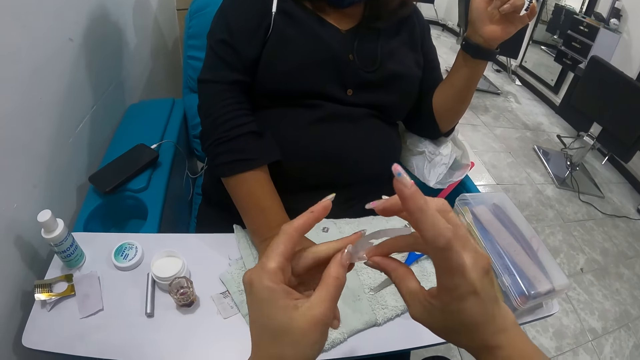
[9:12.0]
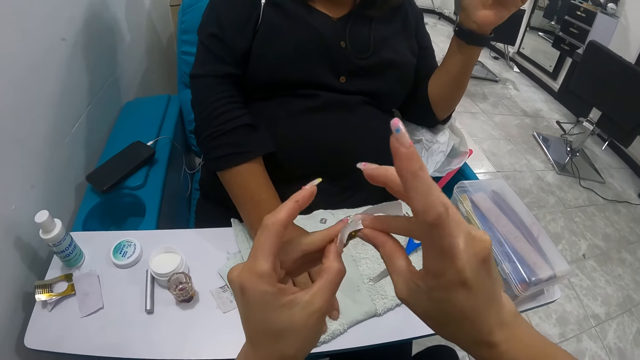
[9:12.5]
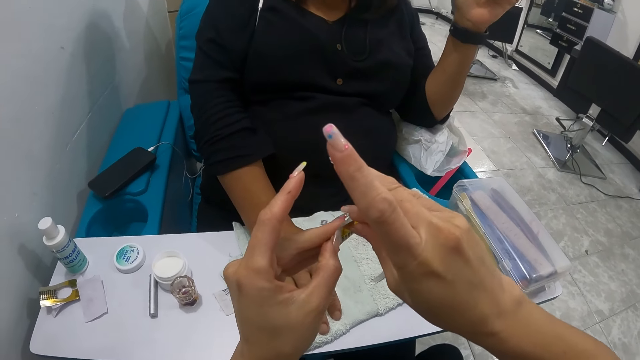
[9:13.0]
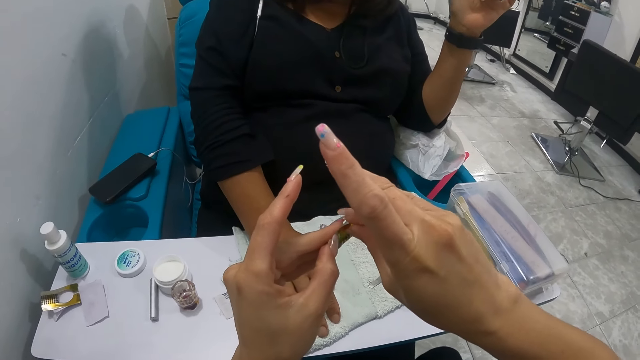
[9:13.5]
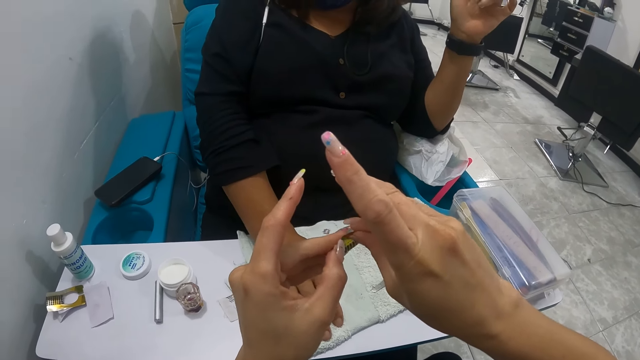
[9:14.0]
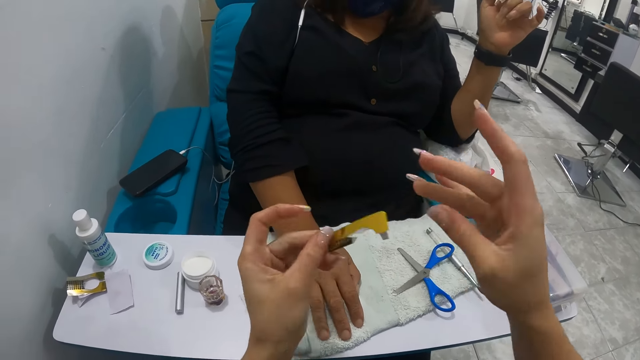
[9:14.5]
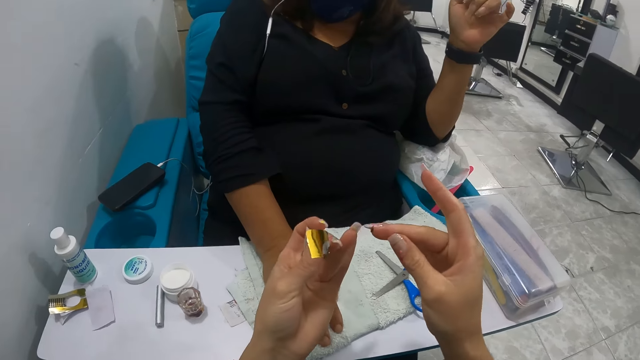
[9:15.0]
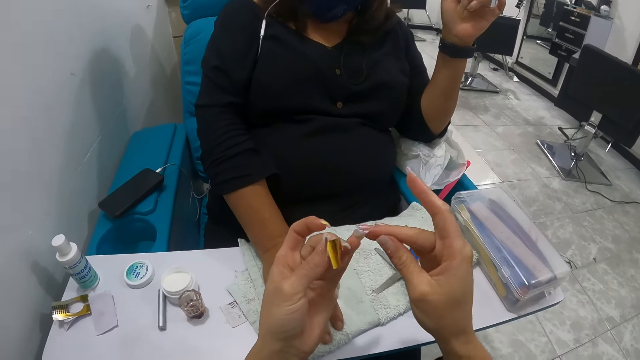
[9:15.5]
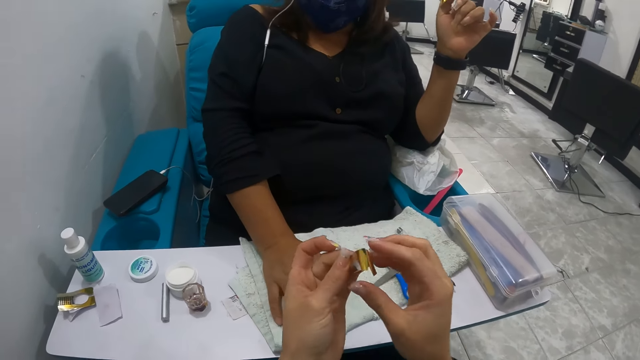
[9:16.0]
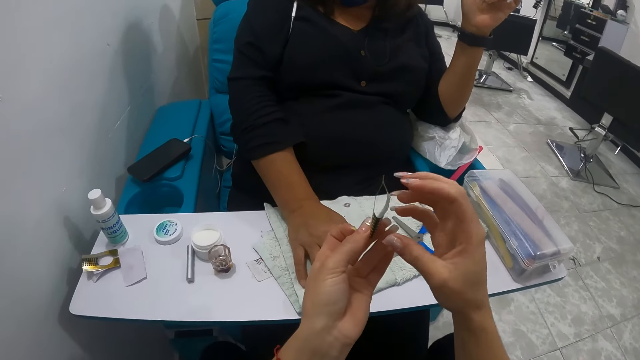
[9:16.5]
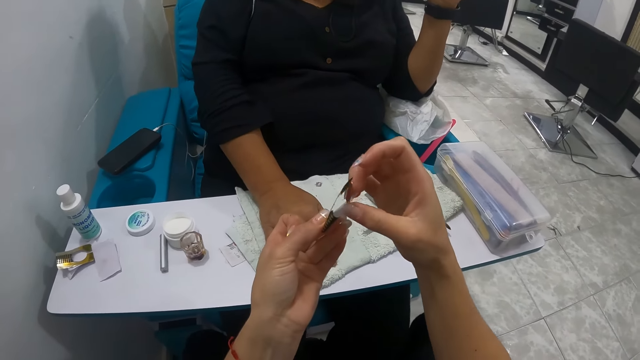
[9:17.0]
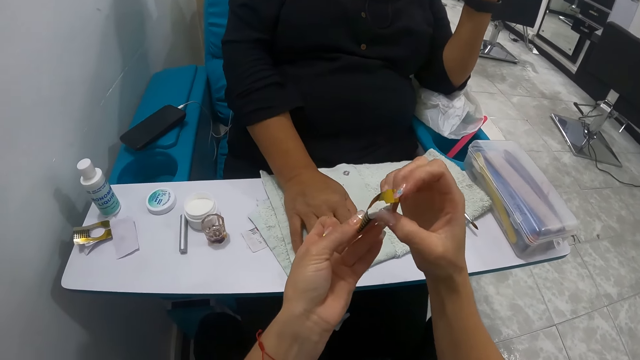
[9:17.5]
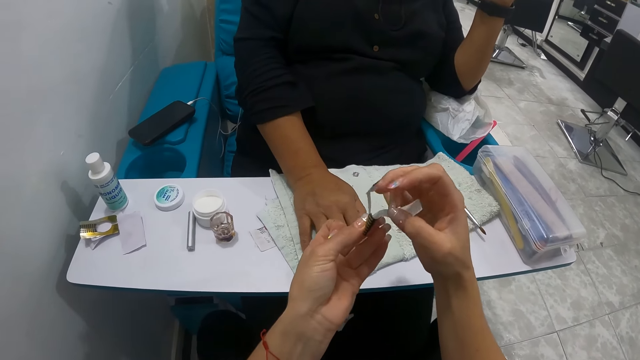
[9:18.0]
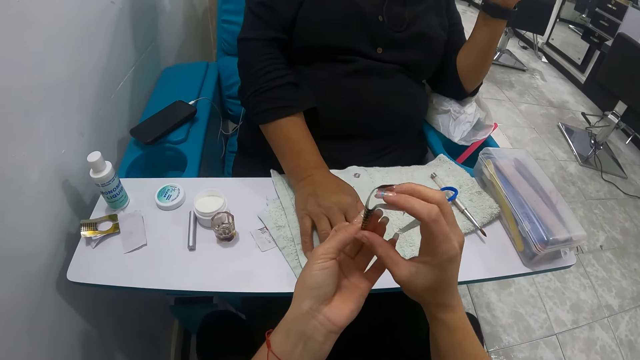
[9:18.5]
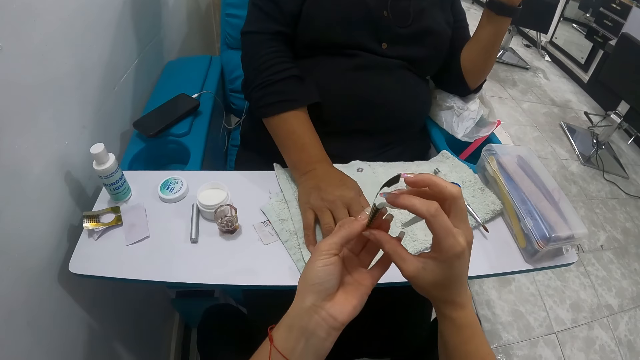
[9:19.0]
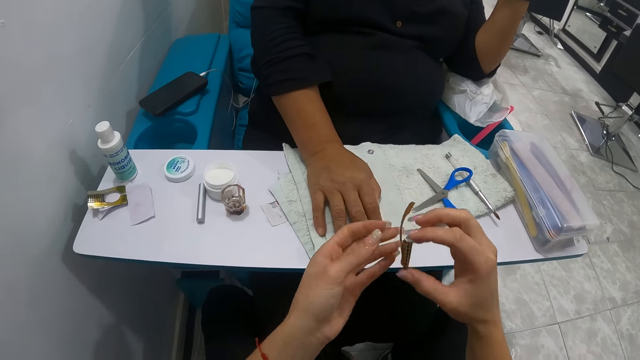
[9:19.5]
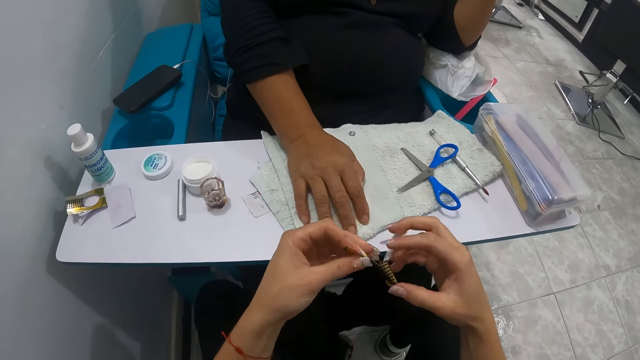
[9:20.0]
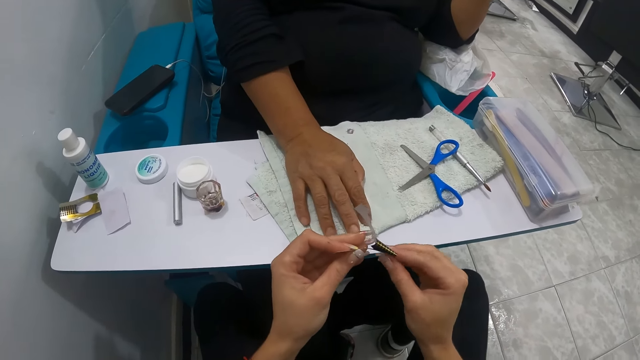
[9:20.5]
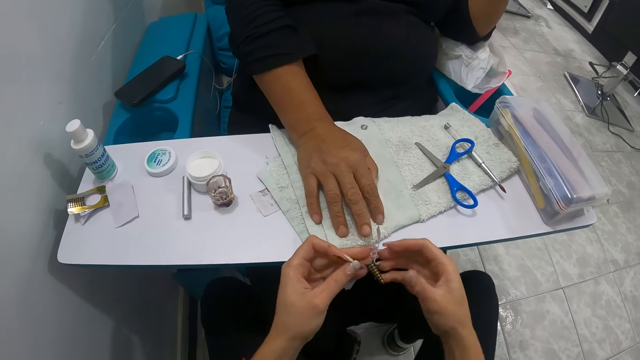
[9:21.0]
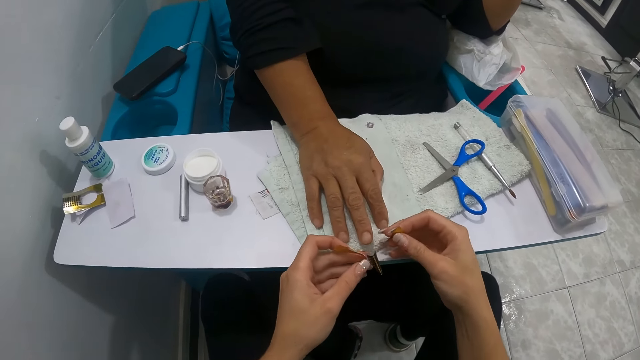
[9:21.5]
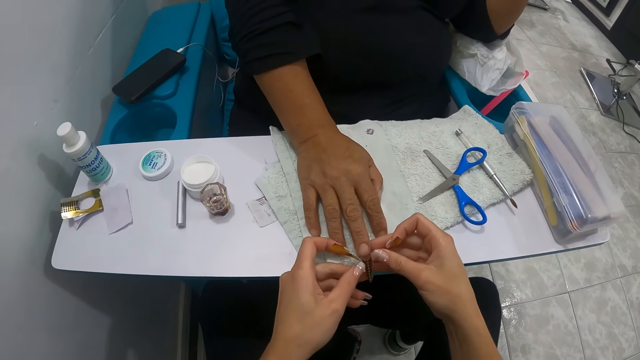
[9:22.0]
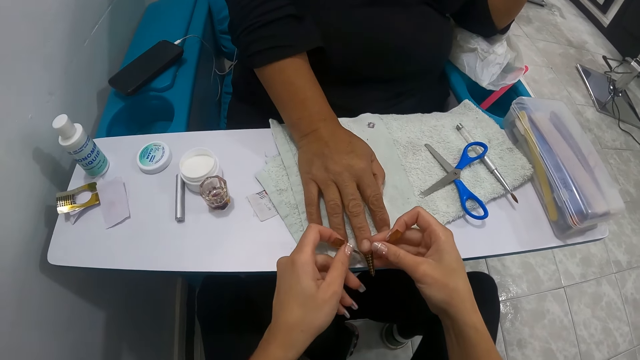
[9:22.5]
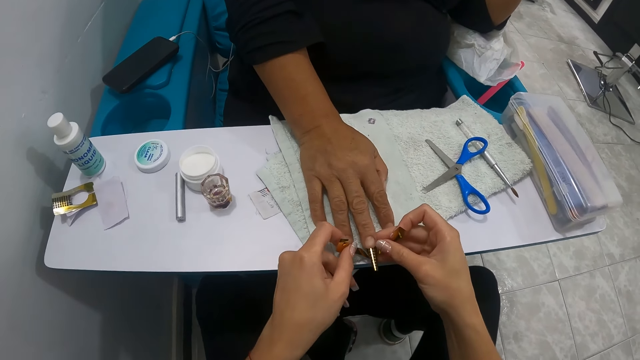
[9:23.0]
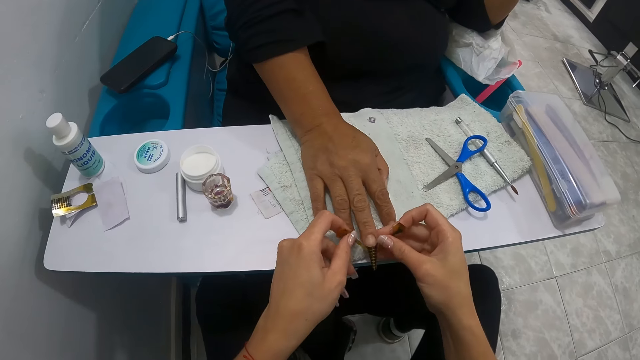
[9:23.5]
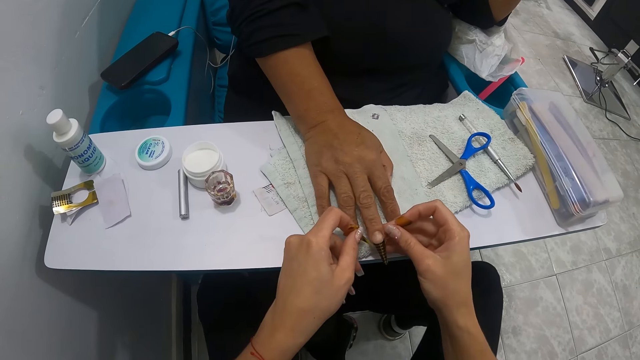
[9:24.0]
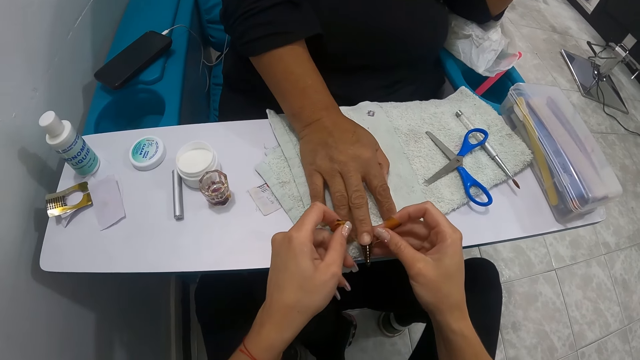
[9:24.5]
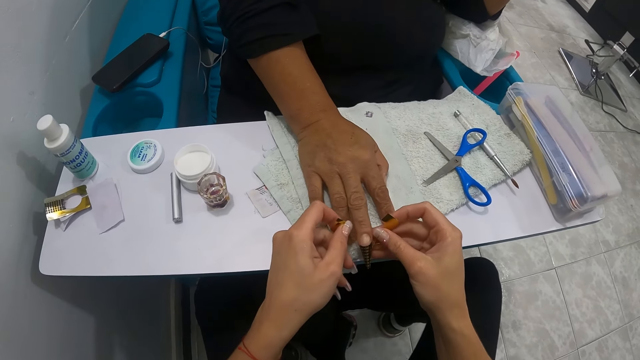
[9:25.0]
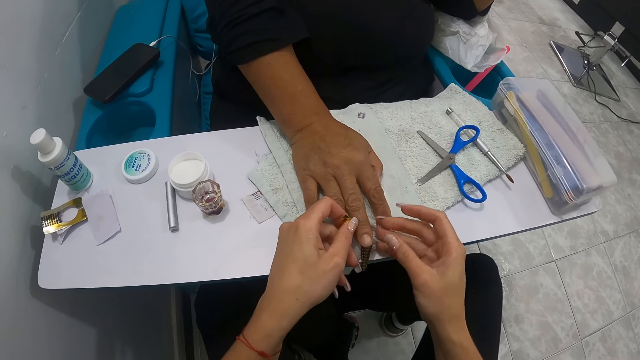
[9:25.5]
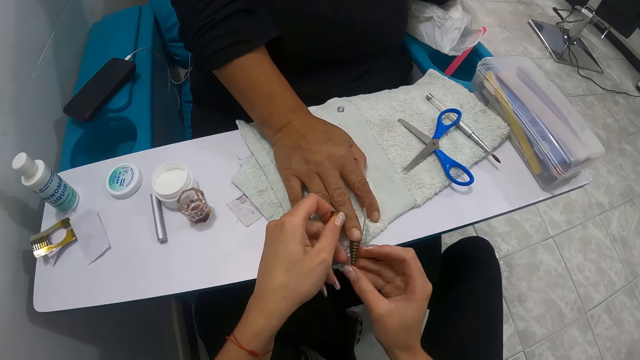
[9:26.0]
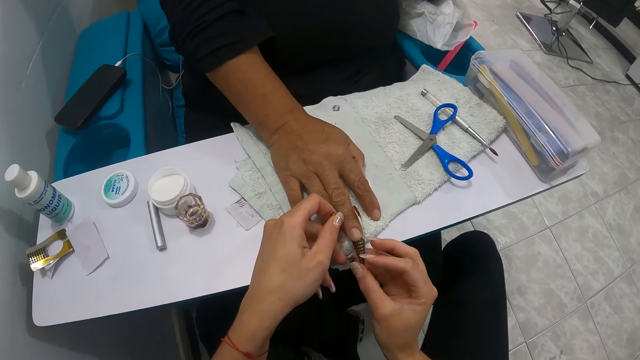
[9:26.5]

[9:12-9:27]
The camera wearer folds an edge of the tip extension form or stick-on with both hands. She removes a sticker on the nail. She attaches the sticker on the stick-on. She opens a side of the nail guide in her left hand with her right hand. She folds the stick-on. She places the nail guide on a woman's right middle finger with her hands.

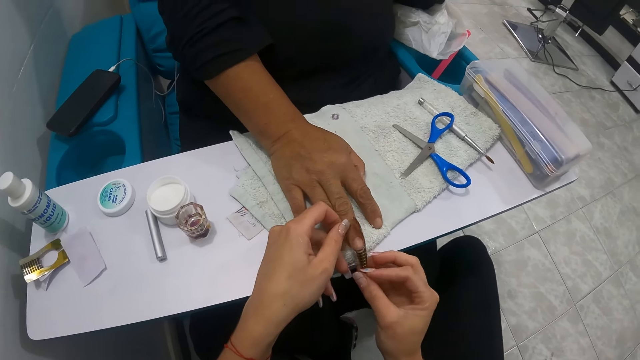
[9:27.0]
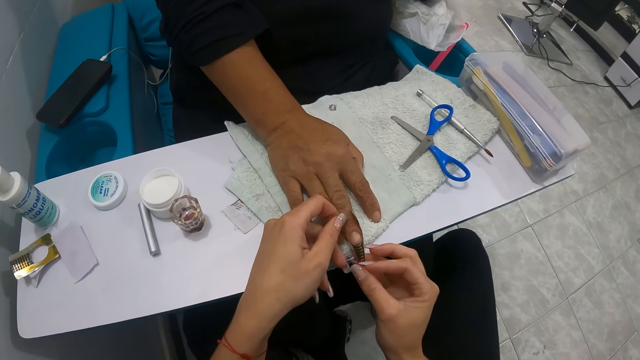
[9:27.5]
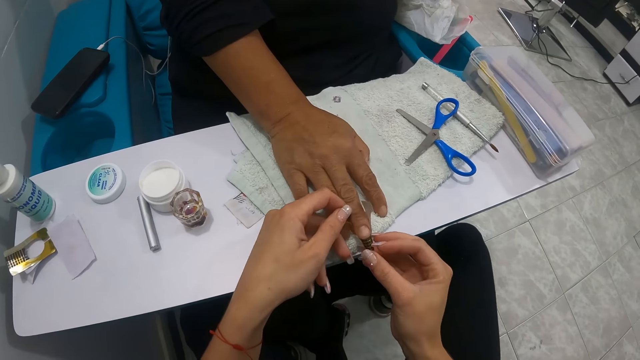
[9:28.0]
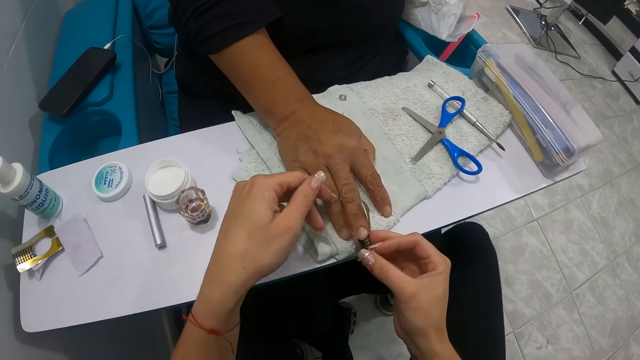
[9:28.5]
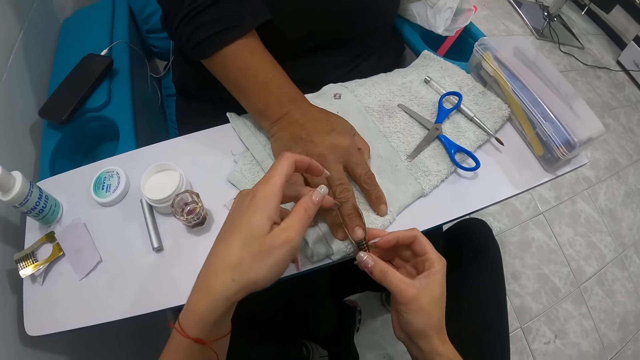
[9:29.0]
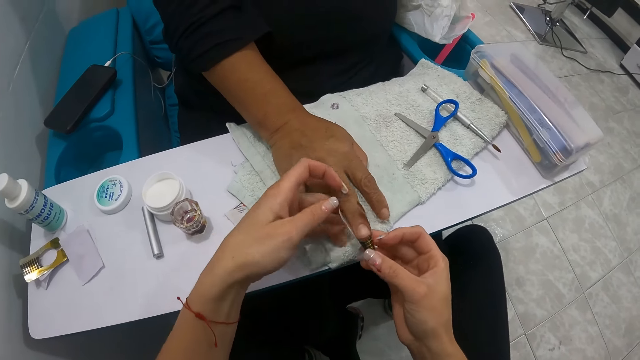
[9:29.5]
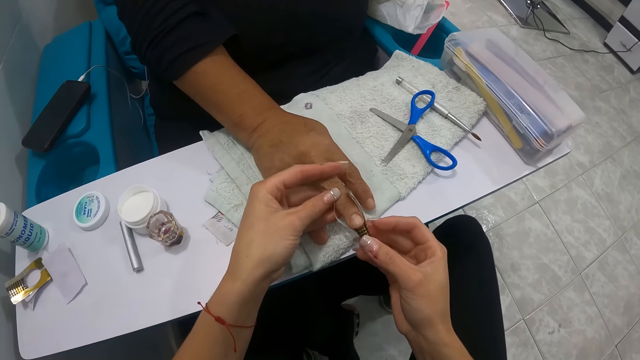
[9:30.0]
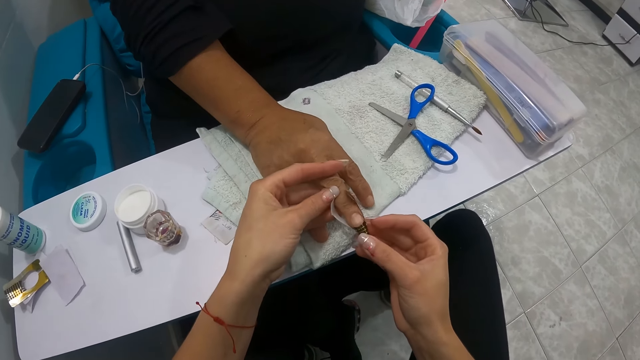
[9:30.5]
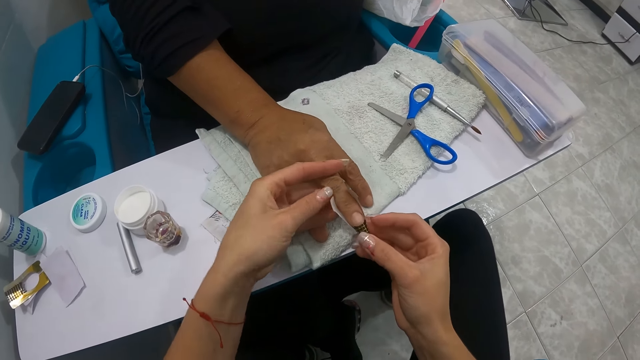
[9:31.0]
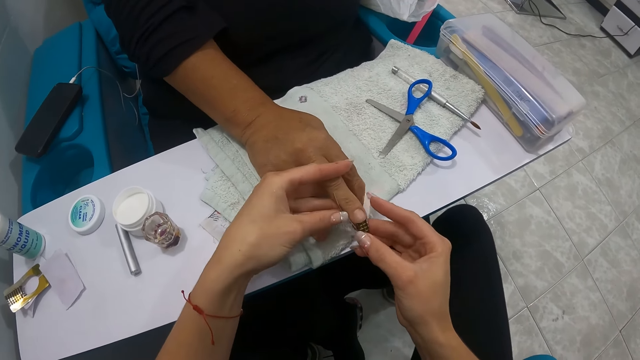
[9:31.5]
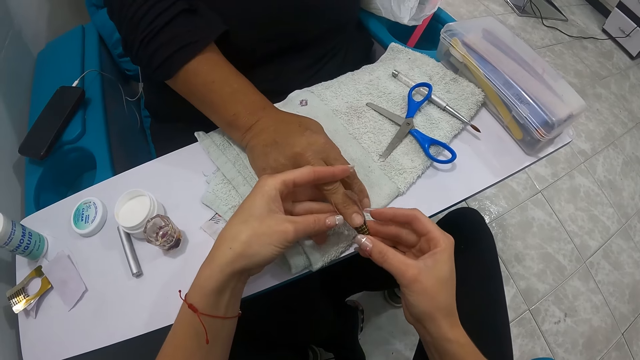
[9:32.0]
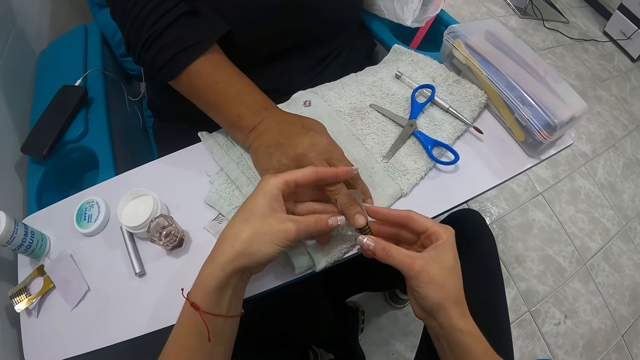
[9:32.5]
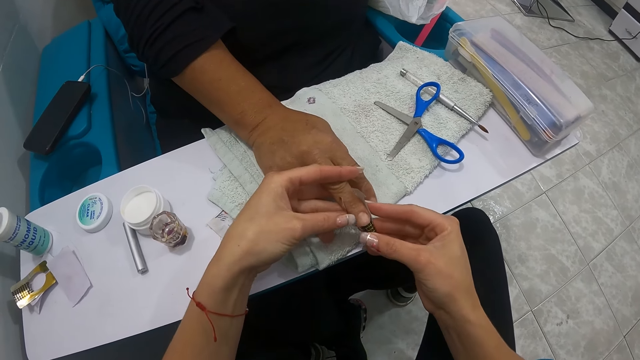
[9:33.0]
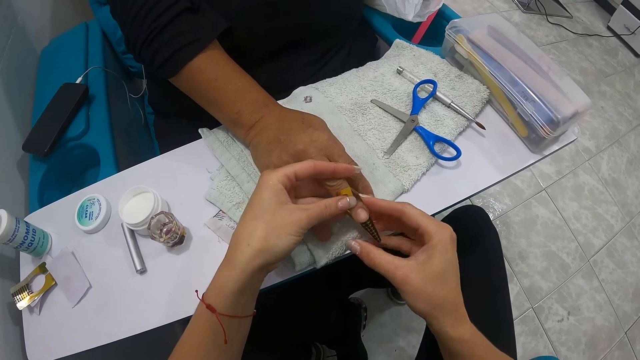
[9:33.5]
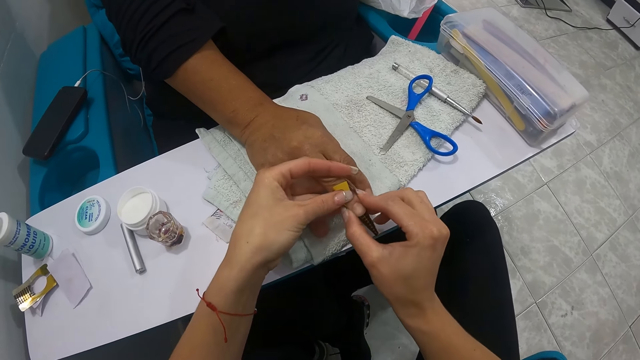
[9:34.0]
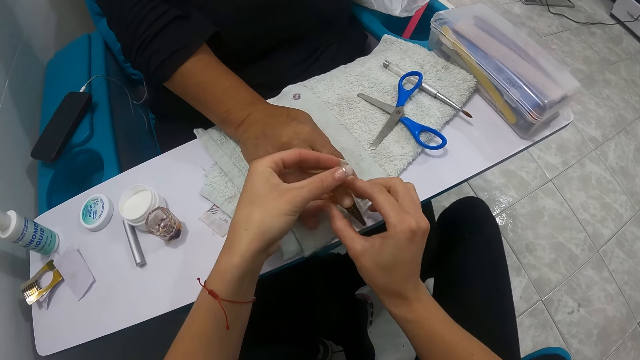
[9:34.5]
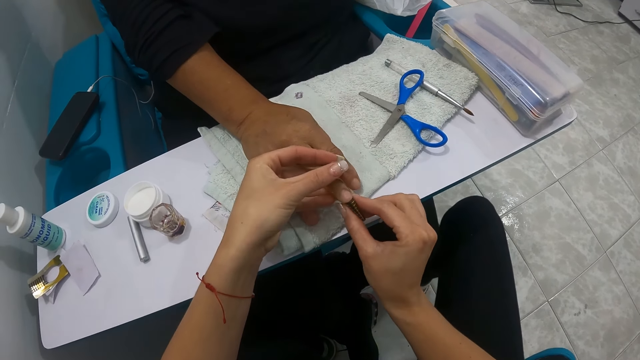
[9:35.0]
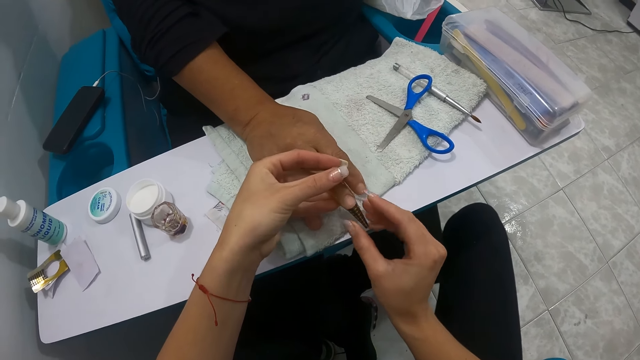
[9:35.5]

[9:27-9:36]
The camera wearer aligns the stick-on on the nail.
